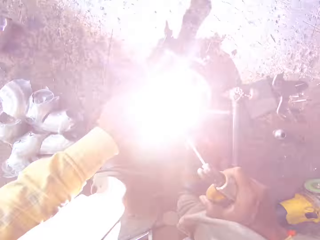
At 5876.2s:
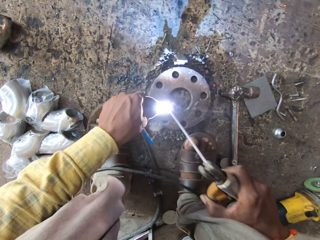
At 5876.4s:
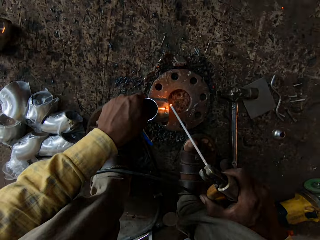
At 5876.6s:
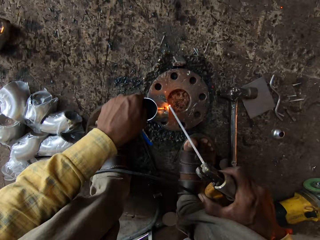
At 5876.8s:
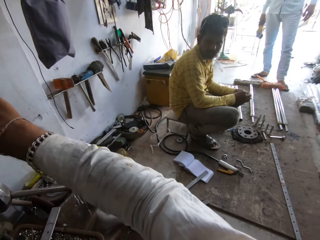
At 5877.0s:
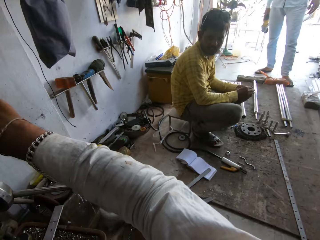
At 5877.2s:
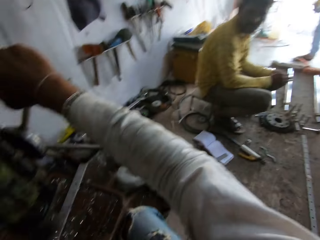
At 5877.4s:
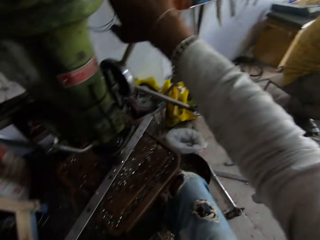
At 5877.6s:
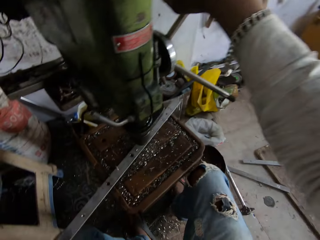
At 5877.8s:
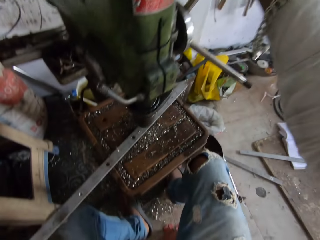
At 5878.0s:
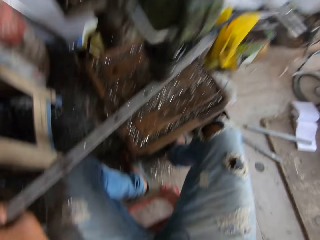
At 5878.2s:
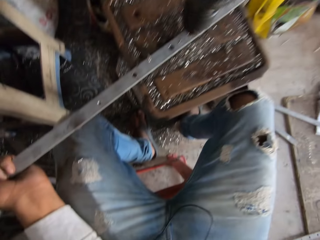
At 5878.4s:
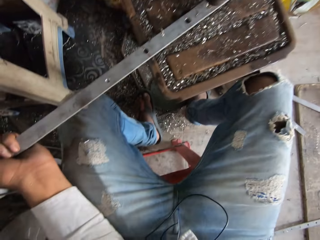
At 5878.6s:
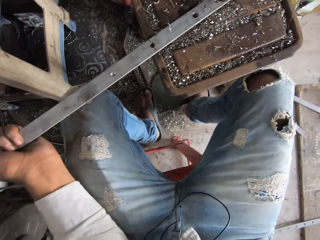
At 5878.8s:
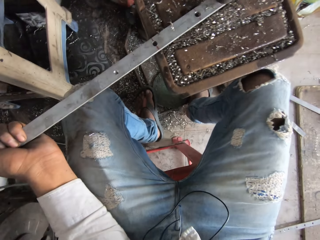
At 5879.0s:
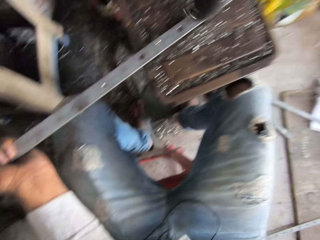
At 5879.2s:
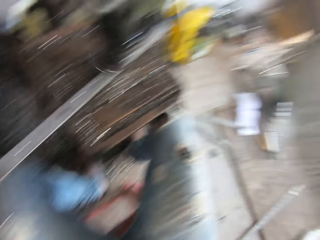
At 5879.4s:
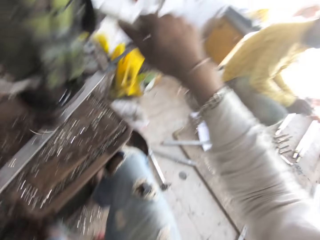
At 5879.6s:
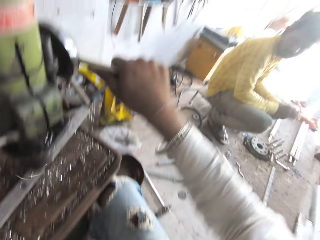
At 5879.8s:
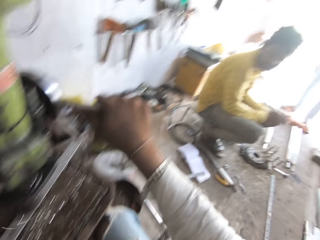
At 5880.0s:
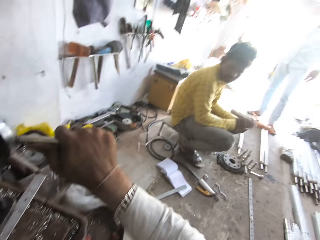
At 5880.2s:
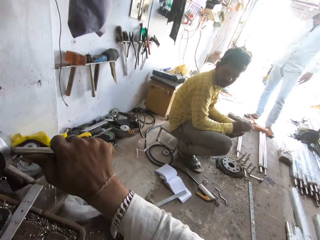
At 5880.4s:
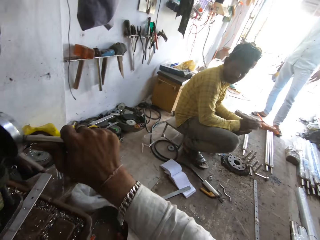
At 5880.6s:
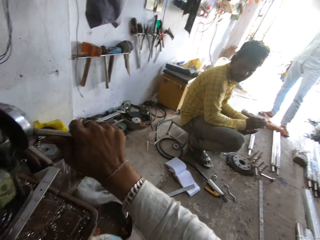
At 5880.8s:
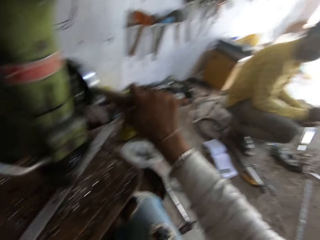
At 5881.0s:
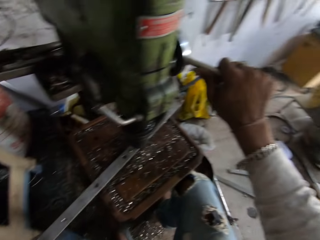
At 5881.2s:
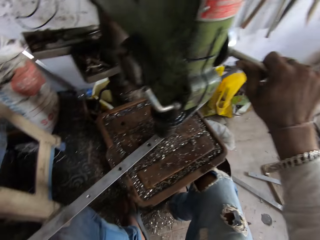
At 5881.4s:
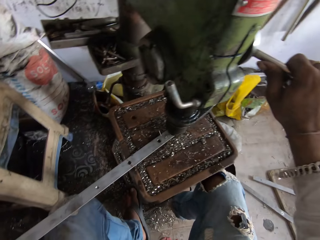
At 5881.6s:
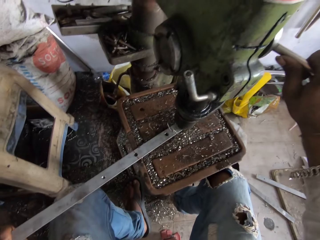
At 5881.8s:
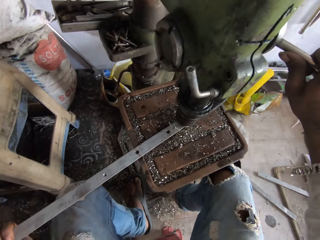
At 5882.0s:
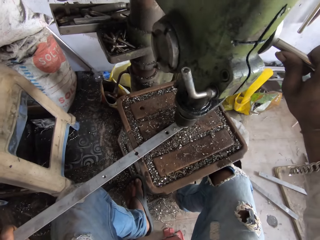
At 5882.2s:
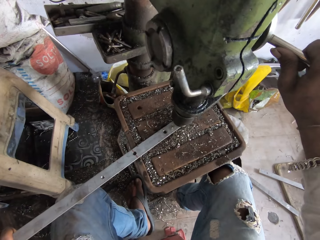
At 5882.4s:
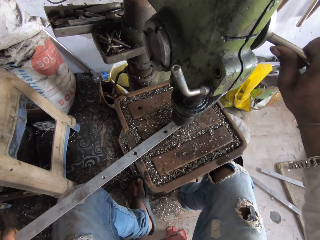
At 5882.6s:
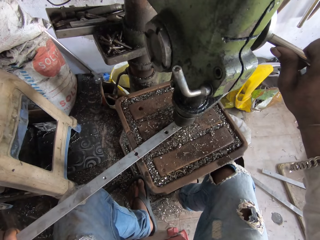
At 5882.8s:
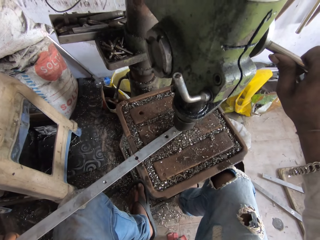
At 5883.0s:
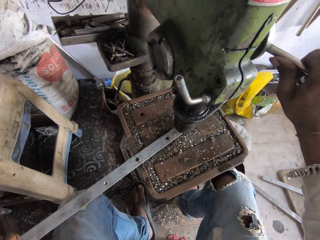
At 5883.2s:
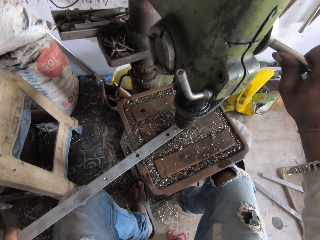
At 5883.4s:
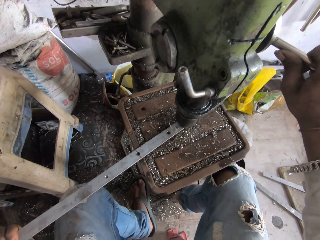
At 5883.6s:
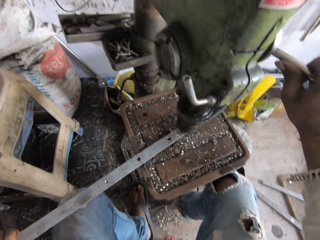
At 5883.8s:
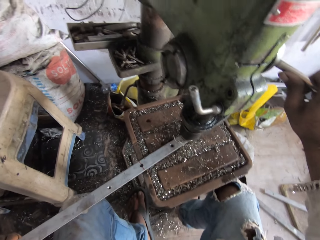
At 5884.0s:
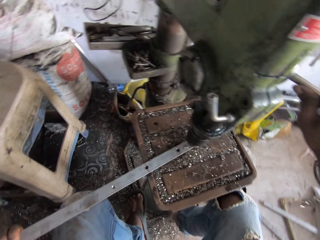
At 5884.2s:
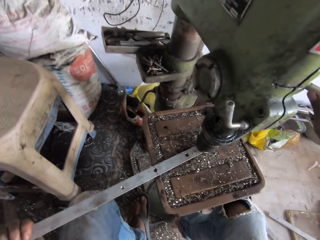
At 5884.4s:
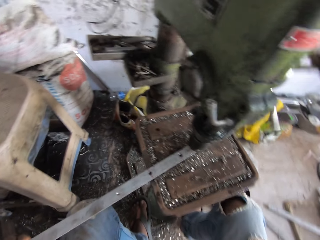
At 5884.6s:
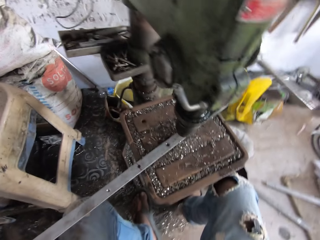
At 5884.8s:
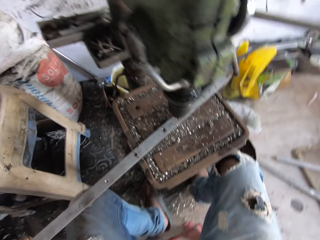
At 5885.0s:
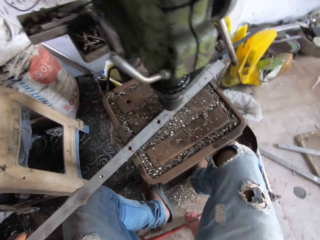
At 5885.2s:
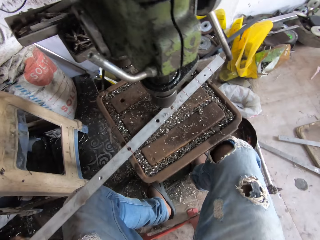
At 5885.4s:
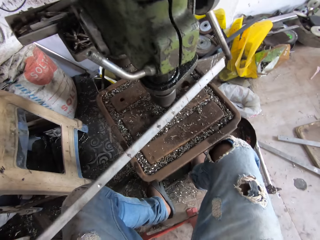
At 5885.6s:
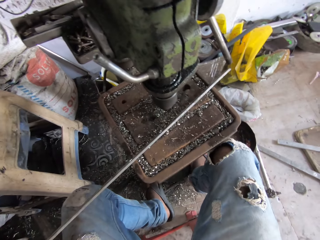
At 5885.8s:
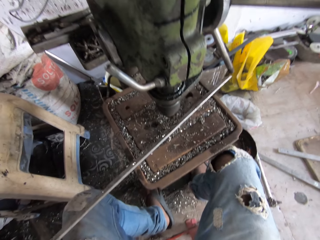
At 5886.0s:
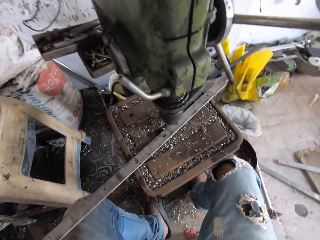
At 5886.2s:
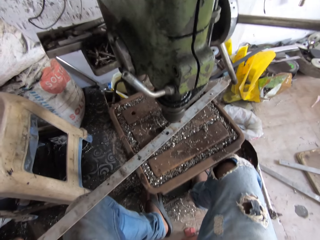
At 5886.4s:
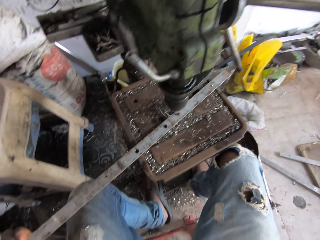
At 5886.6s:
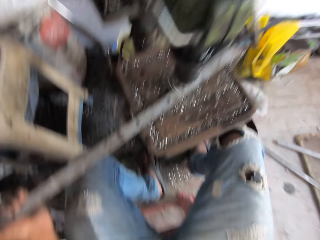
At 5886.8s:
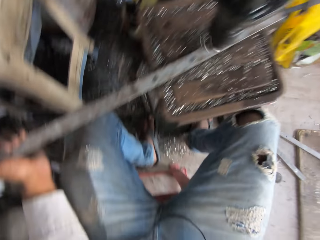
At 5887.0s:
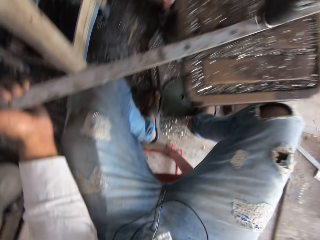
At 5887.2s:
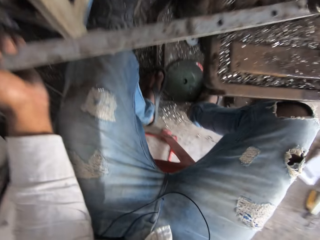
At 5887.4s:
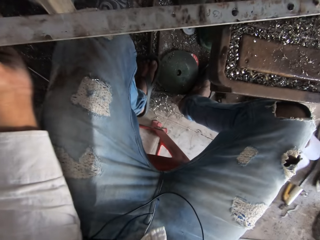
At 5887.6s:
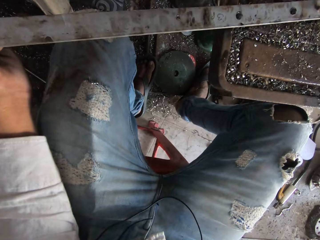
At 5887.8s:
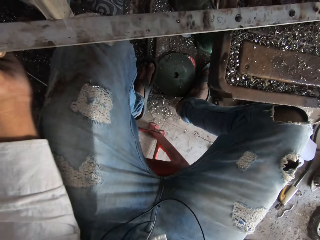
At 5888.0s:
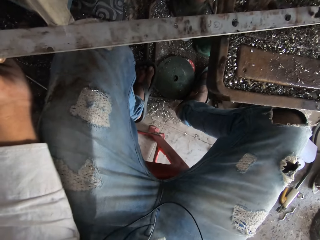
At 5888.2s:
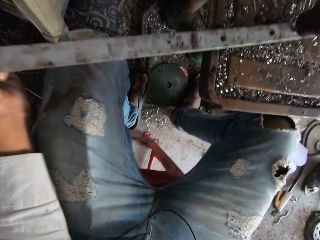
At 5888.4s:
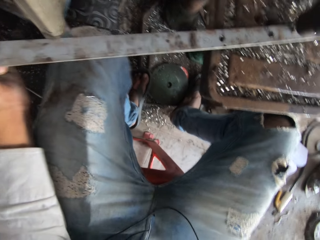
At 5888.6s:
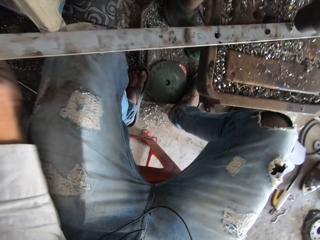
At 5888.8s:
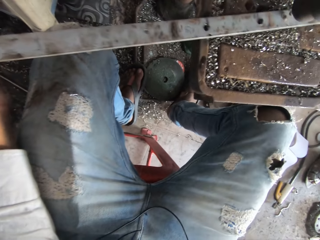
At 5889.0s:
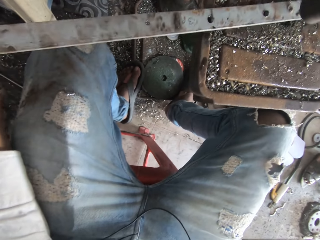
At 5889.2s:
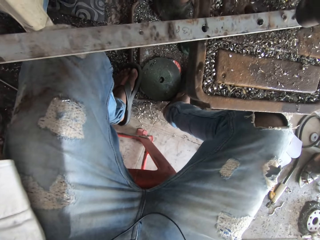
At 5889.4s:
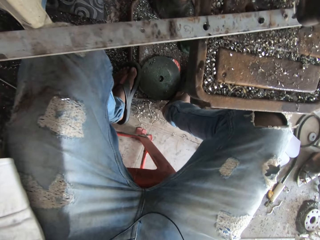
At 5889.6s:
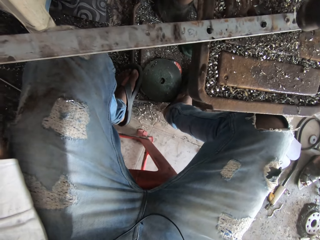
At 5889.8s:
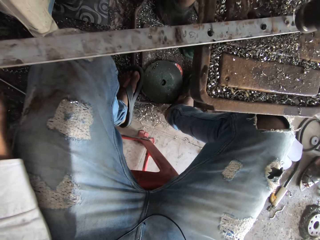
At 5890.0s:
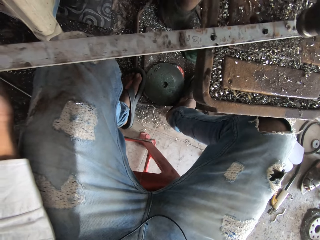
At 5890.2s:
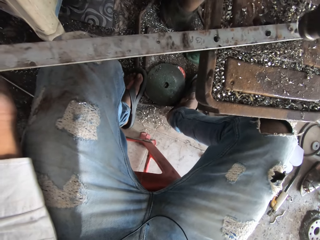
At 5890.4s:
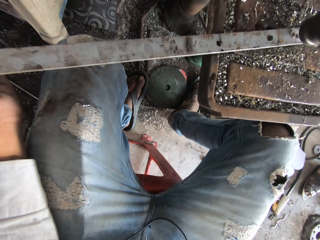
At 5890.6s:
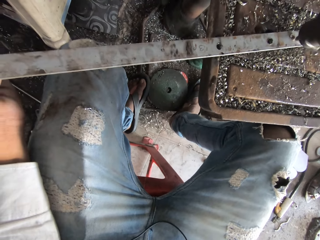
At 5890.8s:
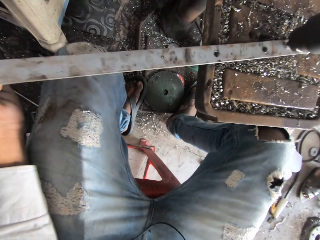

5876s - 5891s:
The camera wearer makes holes in the metal using a hole cutter machine. They turn the metal. They make holes in the metal using the hole cutter machine.

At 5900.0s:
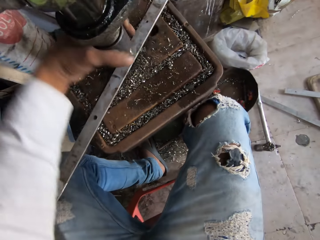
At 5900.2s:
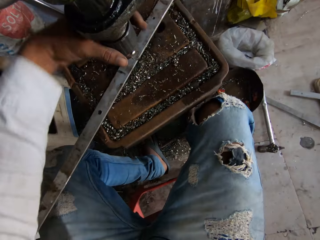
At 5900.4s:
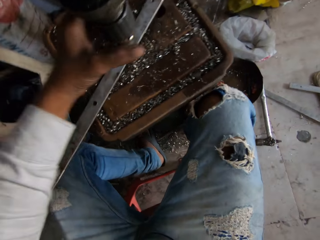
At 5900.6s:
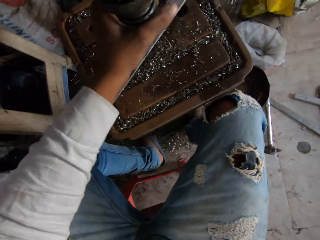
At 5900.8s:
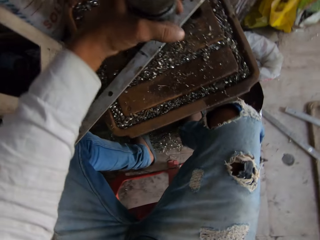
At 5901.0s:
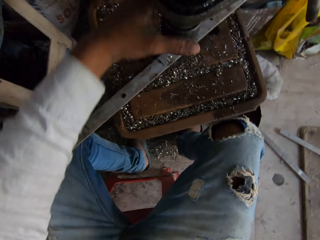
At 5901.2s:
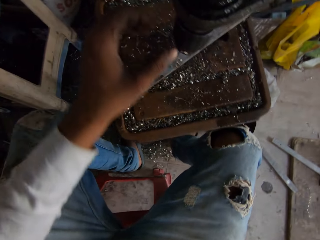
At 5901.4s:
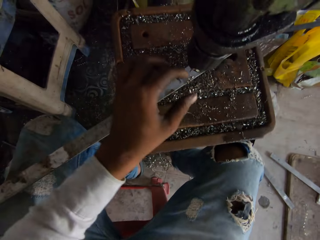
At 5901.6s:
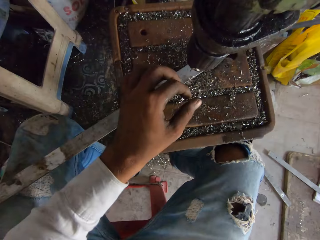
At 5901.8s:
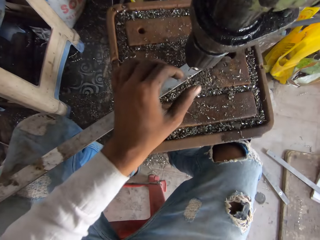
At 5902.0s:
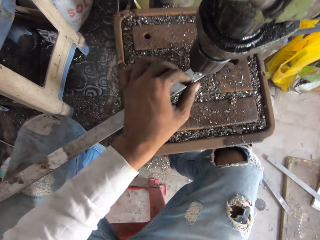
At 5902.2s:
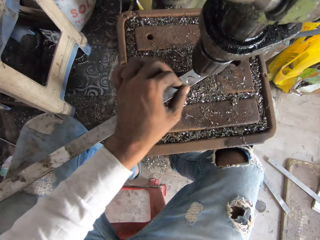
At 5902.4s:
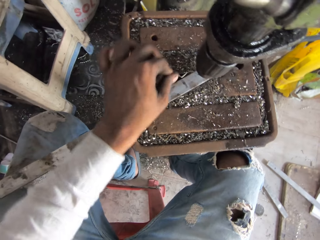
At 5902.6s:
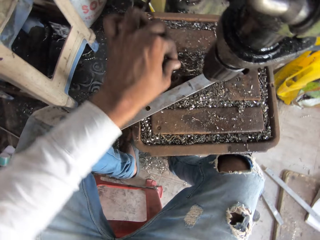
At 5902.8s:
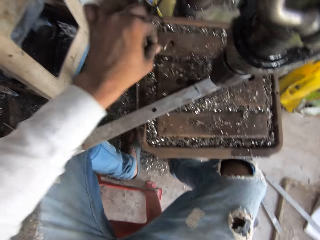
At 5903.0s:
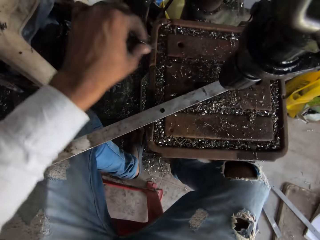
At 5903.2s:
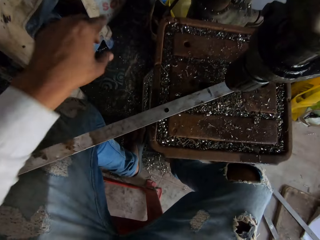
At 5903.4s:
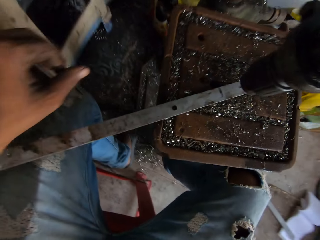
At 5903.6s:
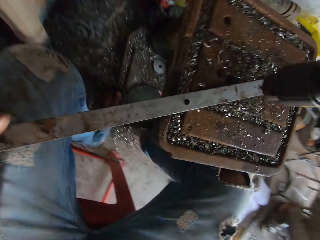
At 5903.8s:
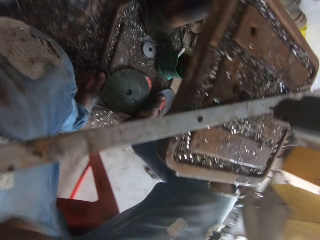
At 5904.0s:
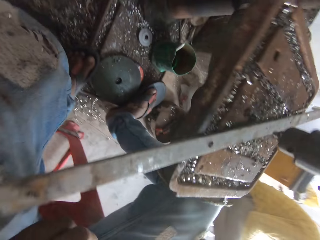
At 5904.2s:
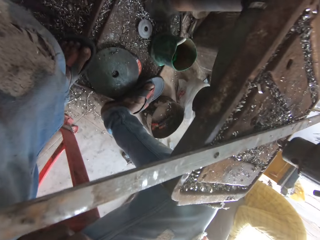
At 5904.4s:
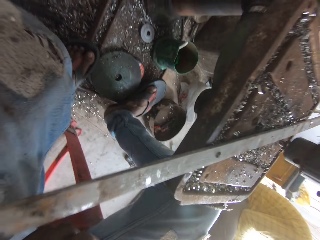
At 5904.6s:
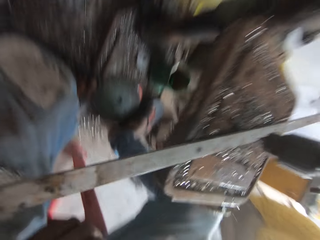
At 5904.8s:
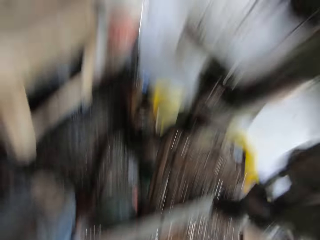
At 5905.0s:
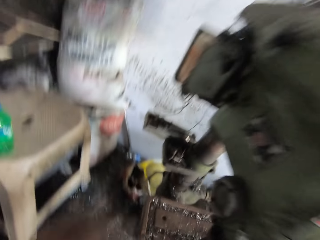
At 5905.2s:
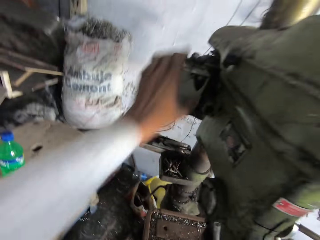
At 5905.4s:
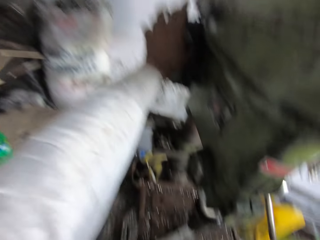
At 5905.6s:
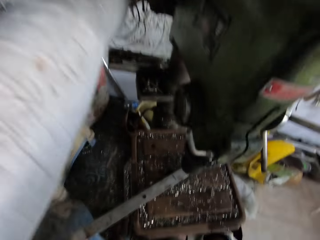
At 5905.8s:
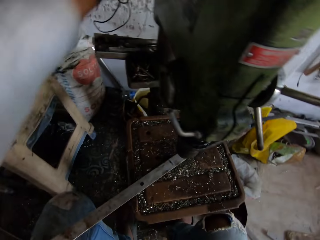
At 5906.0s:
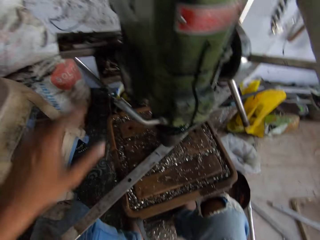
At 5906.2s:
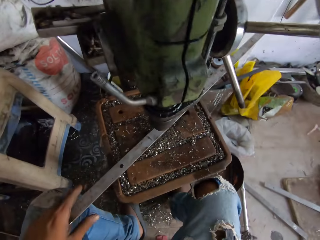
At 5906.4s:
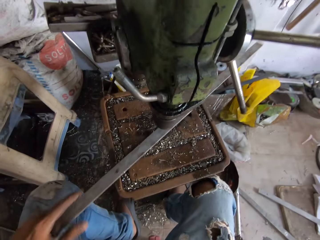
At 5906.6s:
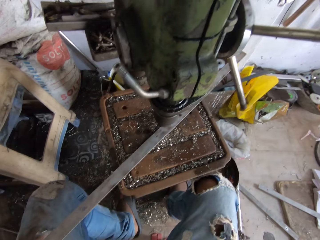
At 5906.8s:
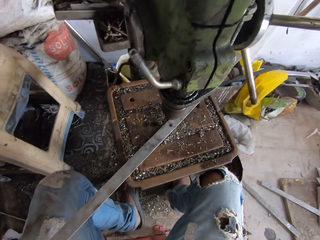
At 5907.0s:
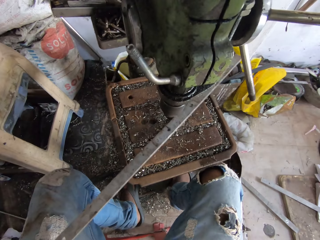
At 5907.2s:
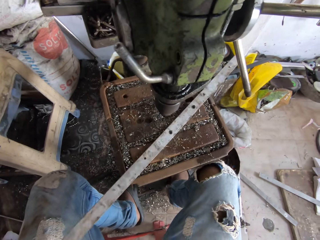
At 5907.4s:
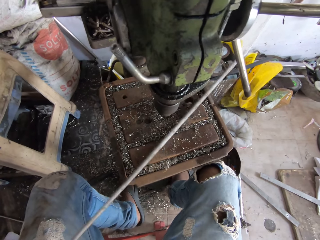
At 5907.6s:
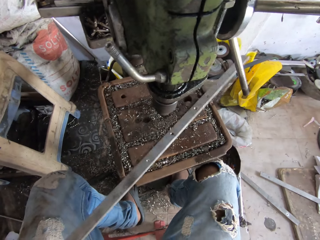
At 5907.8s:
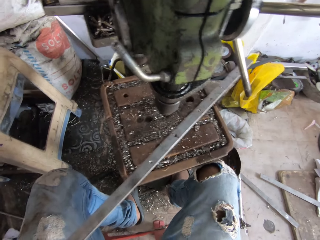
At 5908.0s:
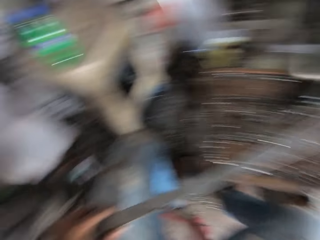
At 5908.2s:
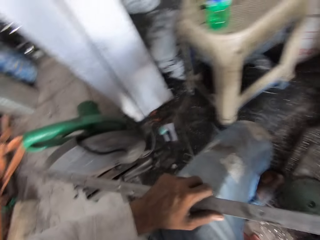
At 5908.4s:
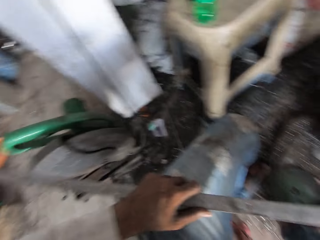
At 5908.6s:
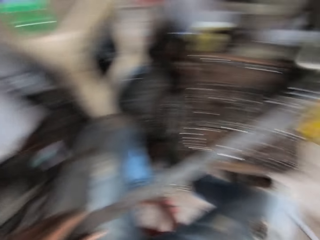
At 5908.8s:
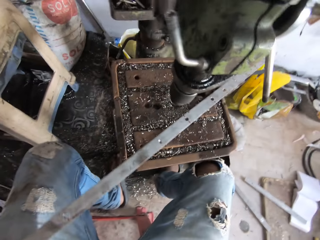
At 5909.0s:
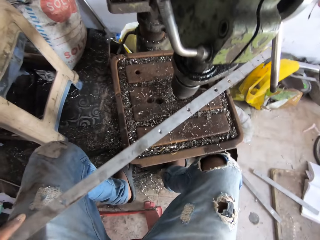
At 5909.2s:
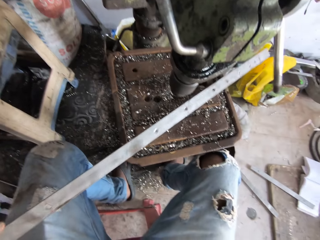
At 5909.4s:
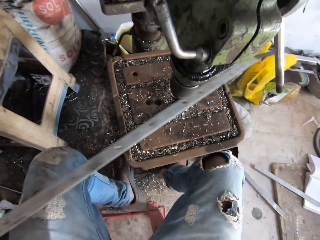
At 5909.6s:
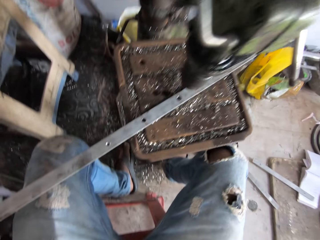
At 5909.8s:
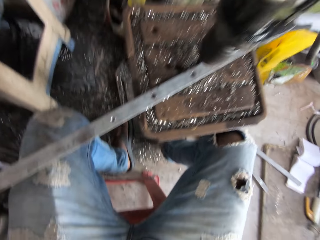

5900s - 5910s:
The camera wearer holds the hole cutter machine. They adjust the machine. They remove a string. They hold the hole cutter machine. They hold a metal. They turn the metal machine.
